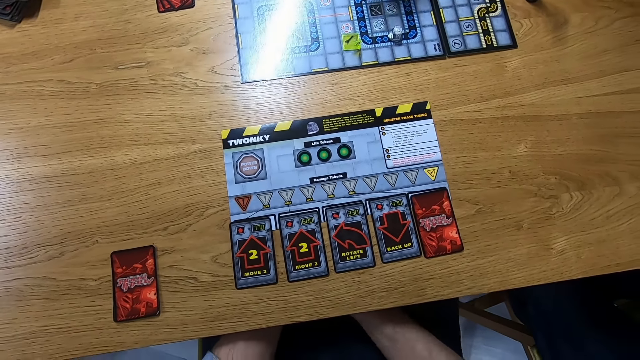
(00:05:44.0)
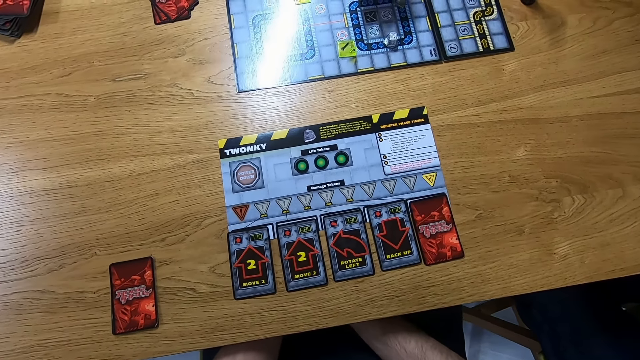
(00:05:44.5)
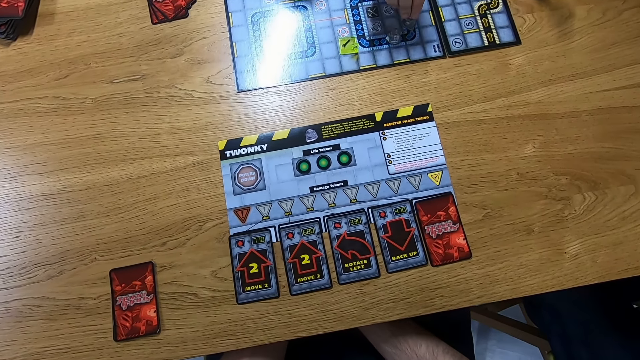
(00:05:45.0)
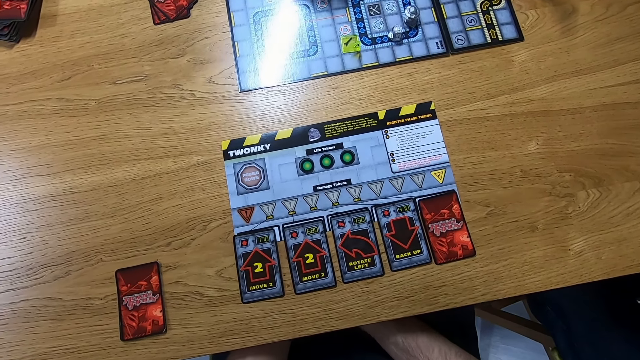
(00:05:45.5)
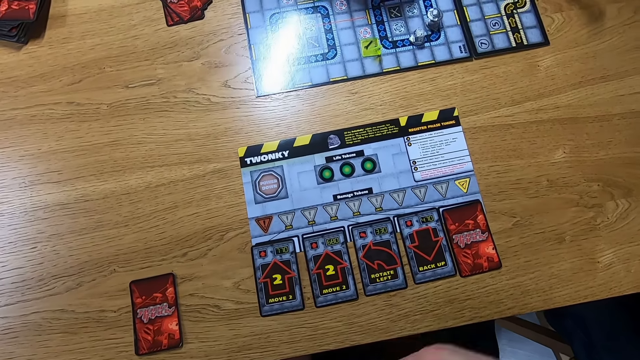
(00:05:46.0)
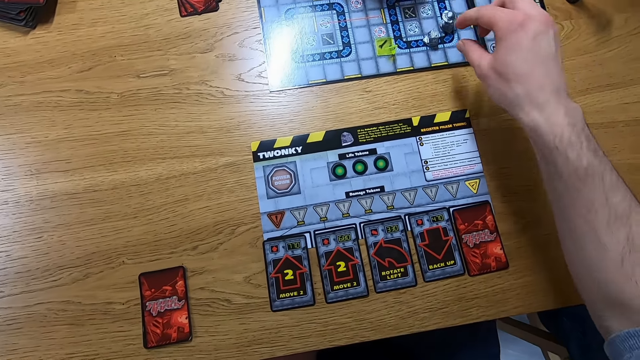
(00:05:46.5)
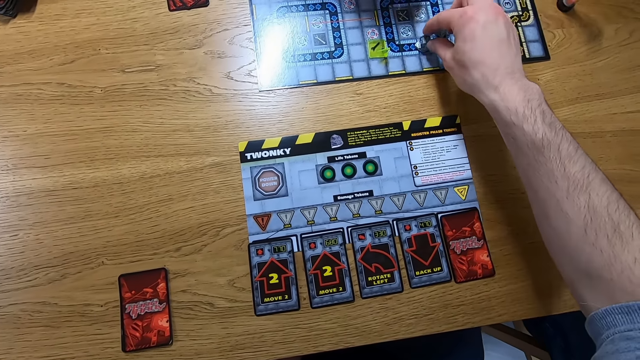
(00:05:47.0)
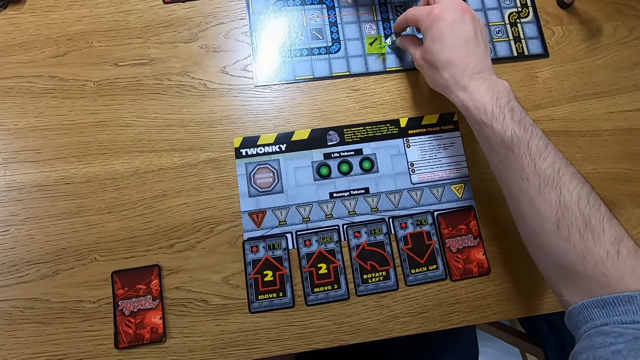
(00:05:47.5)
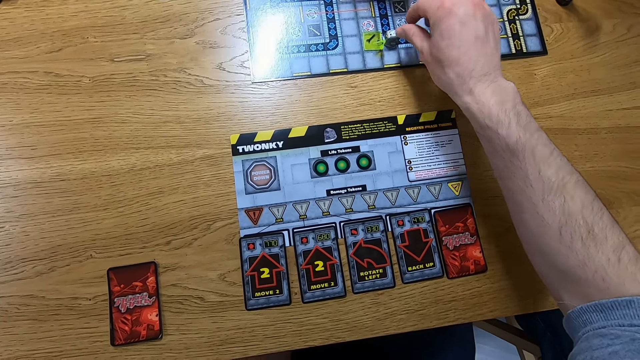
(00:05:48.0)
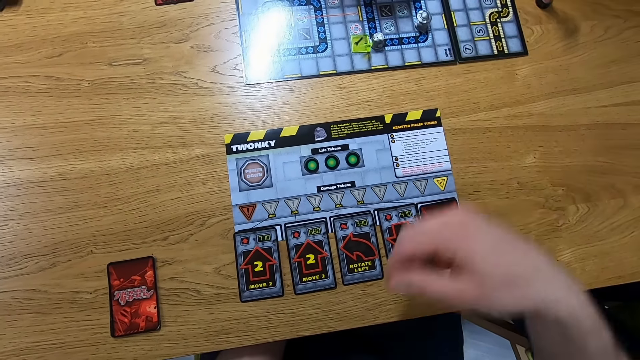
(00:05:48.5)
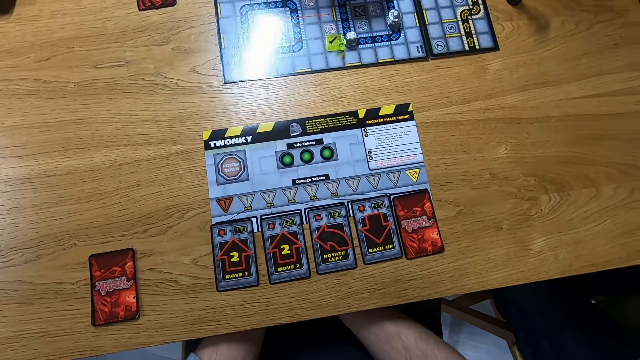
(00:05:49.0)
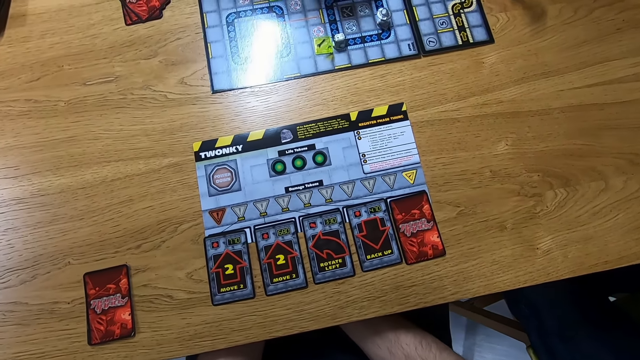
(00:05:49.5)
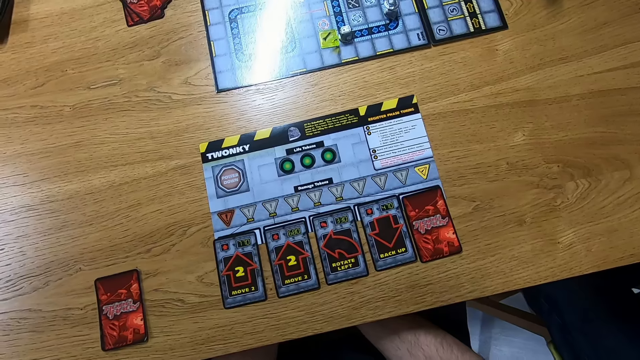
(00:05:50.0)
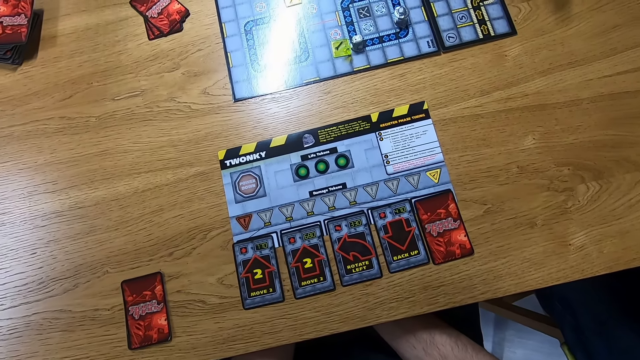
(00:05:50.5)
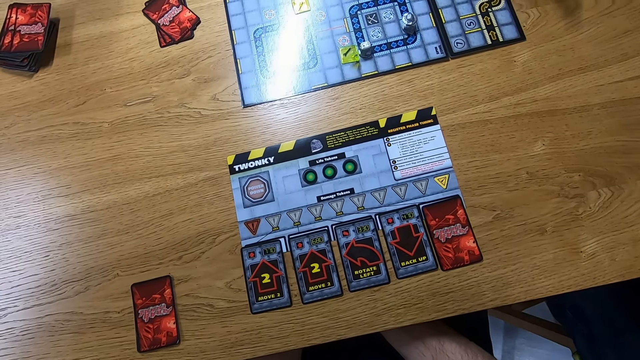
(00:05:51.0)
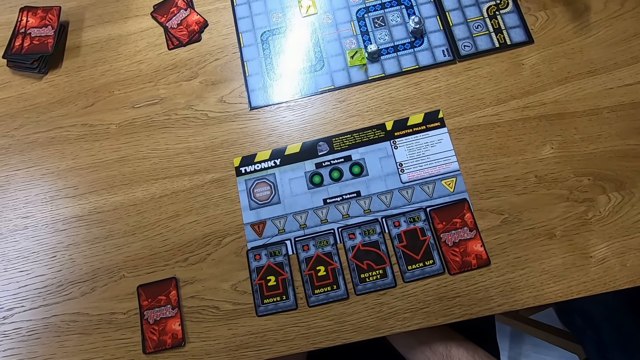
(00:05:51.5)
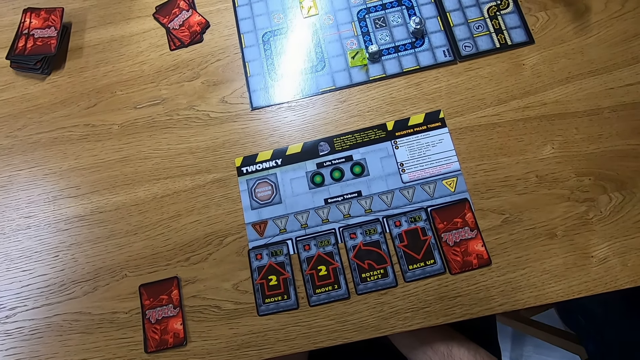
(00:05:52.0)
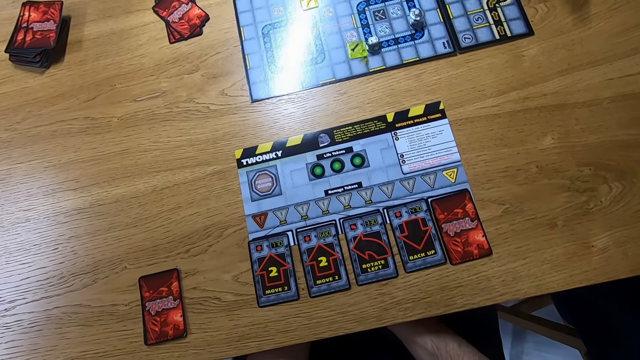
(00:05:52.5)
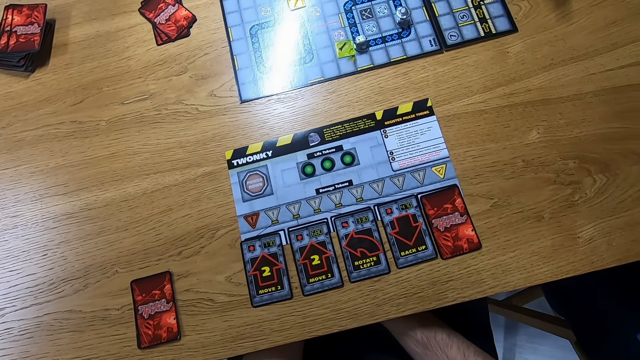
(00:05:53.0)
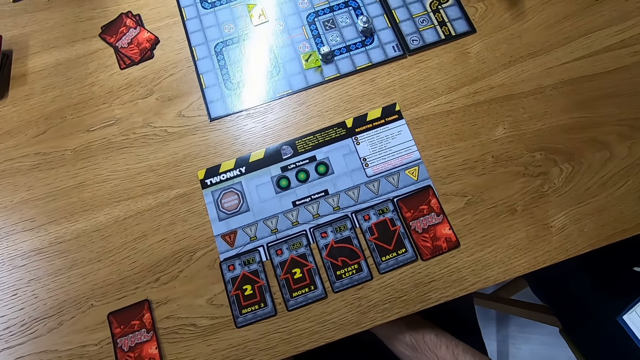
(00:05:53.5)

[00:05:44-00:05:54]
The camera wearer plays the Robo Rally game. A lady plays the Robo Rally game. The camera wearer plays the Robo Rally game.

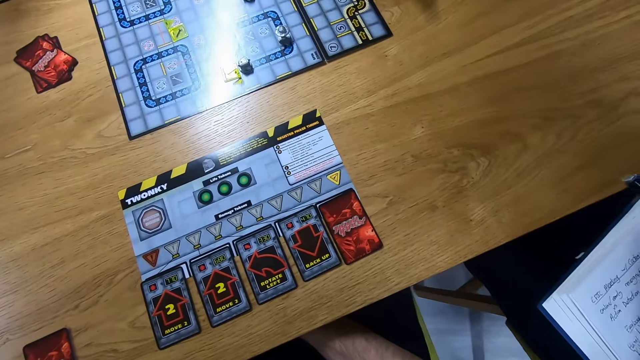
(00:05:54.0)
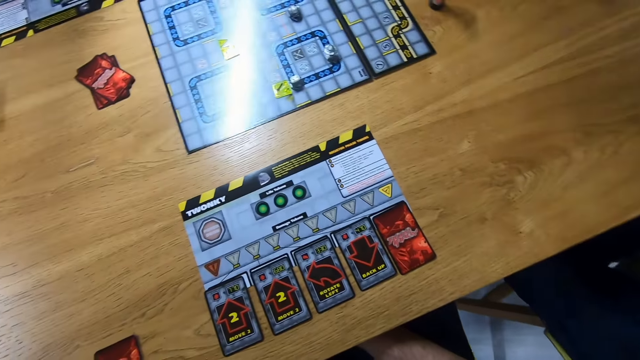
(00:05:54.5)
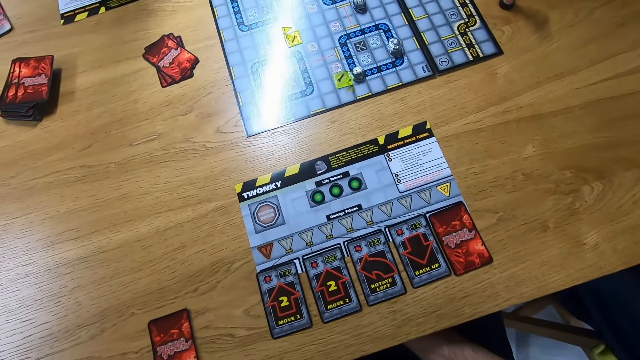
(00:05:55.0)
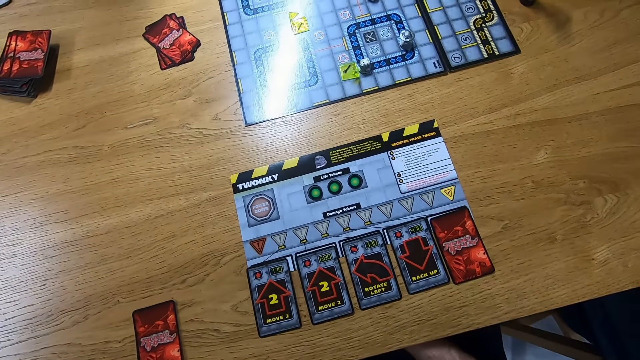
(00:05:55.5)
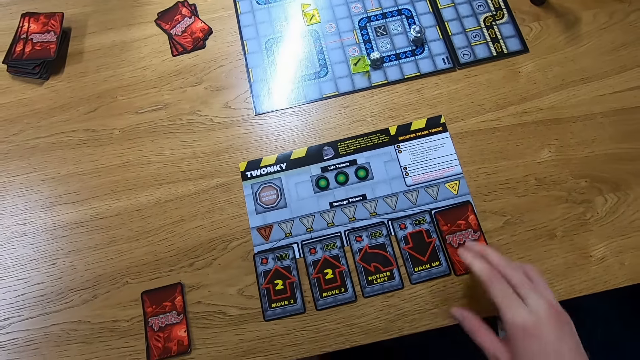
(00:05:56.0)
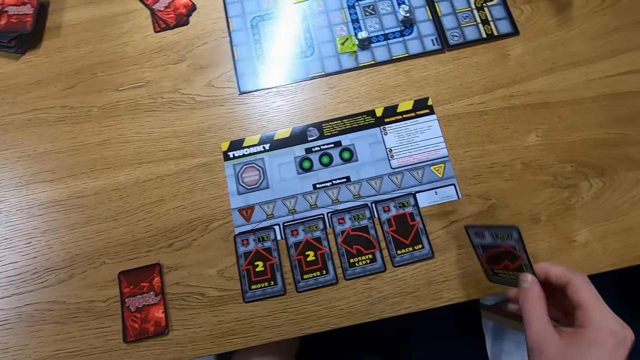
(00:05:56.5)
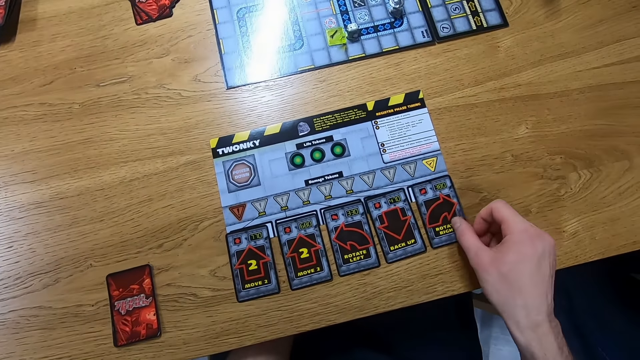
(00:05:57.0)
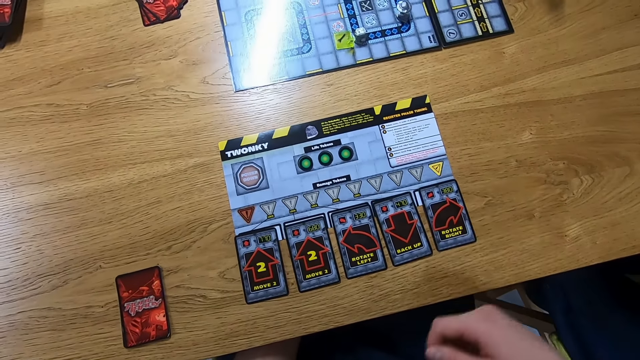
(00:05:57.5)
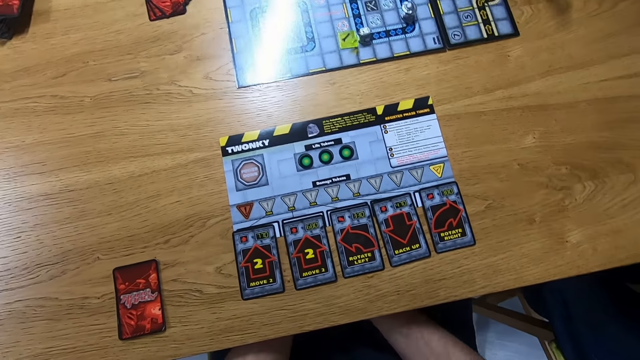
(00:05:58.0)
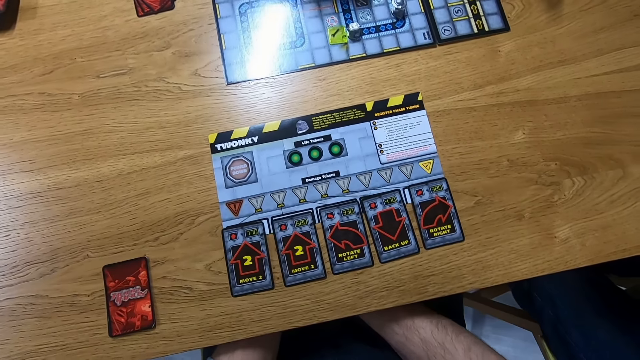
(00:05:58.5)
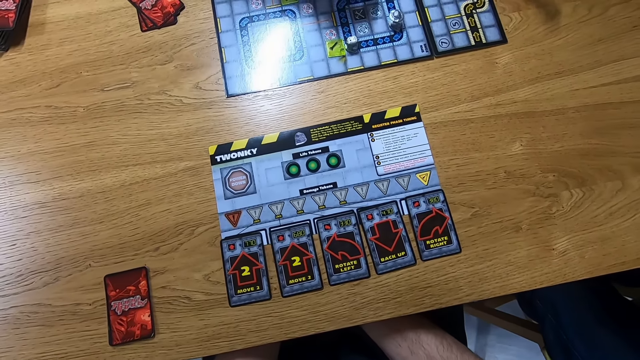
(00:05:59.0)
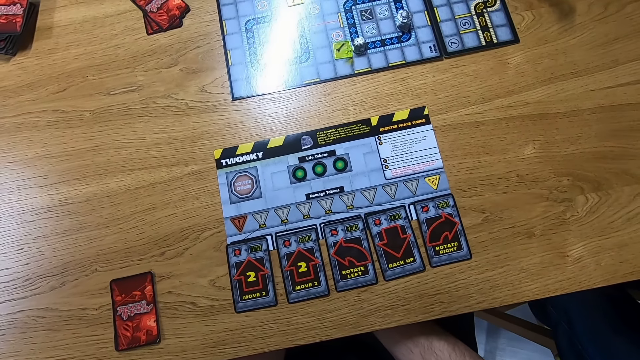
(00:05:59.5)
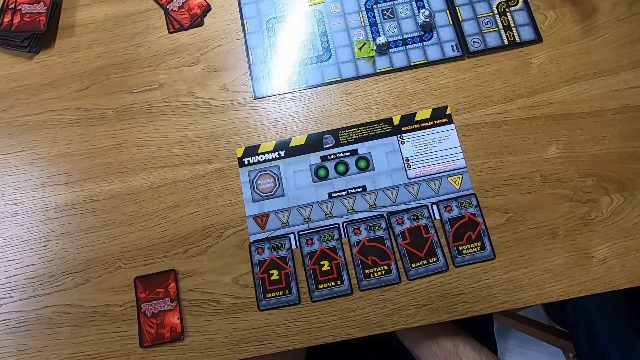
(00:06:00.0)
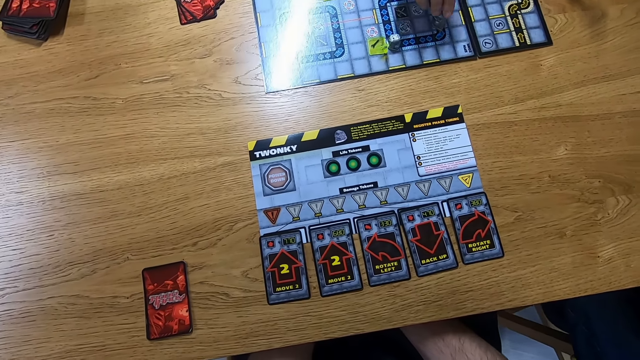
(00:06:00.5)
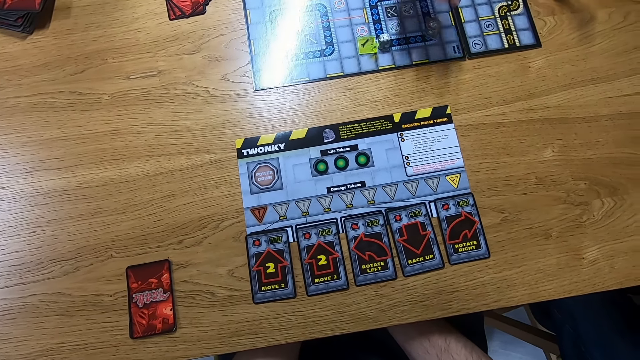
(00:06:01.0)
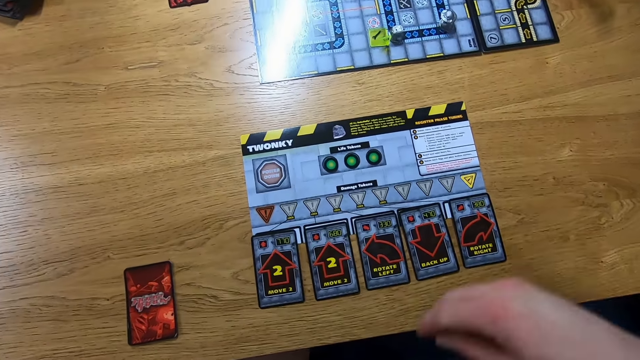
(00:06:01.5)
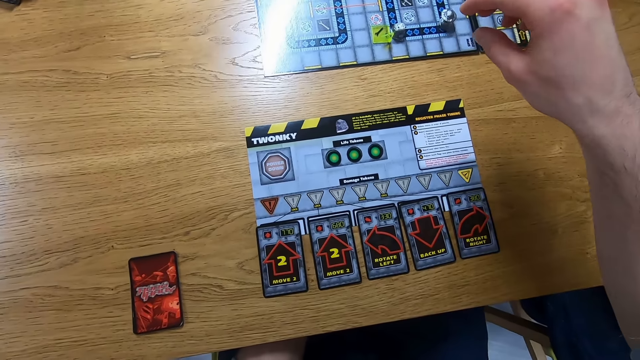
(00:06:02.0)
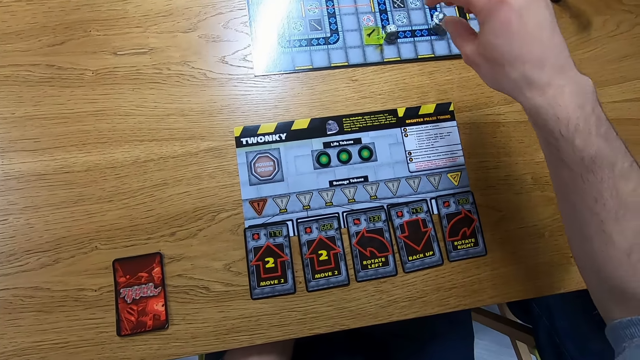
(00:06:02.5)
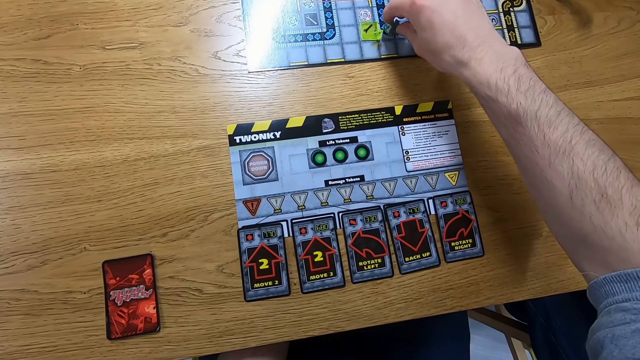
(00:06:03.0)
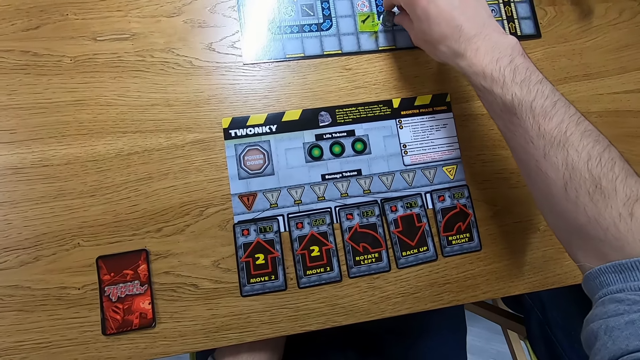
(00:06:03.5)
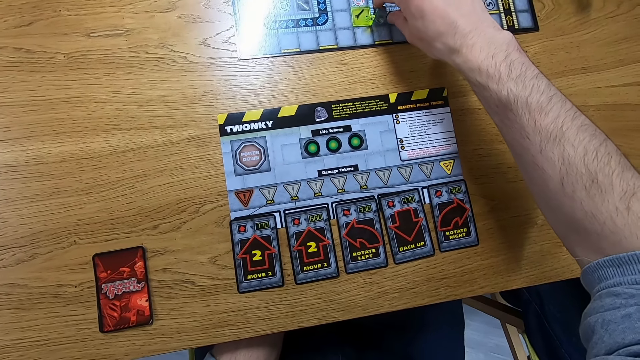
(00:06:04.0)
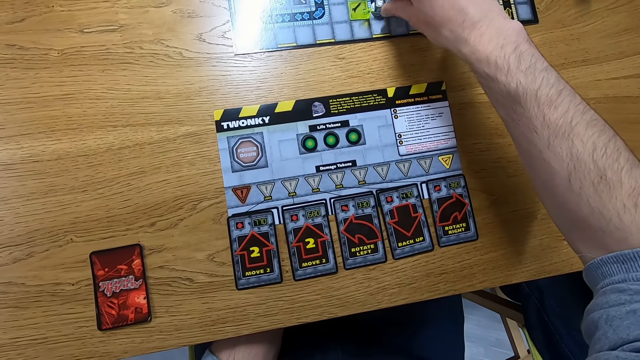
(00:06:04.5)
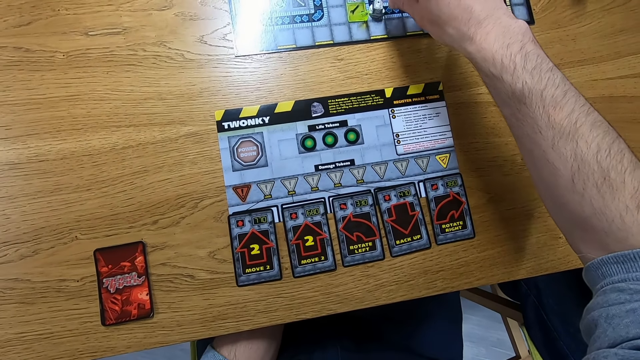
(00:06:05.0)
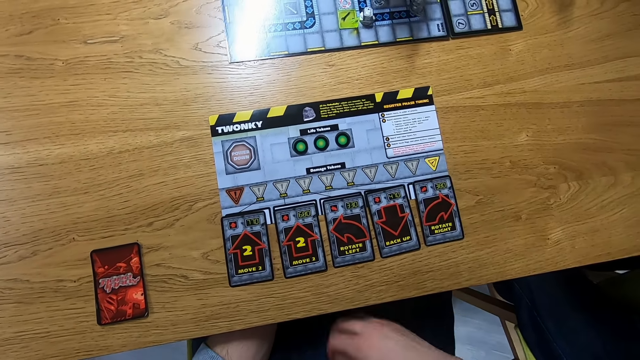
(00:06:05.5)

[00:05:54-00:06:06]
The camera wearer picks up the card. They place the card on the table. A lady plays the Robo Rally game. The camera wearer plays the Robo Rally game.
